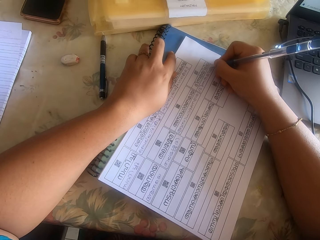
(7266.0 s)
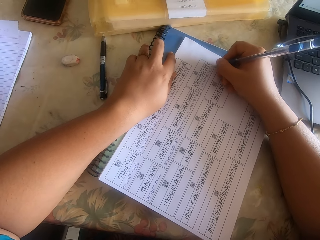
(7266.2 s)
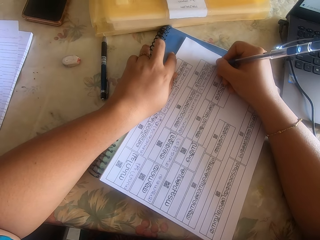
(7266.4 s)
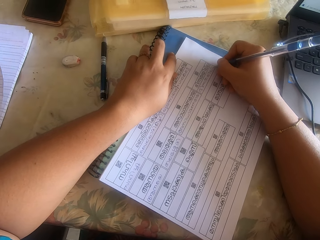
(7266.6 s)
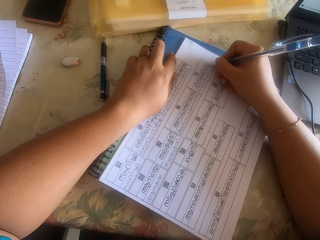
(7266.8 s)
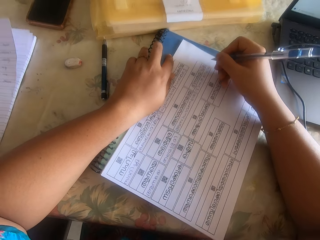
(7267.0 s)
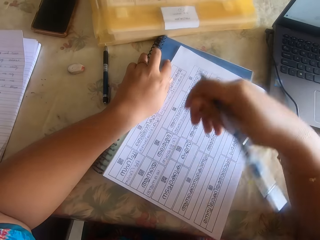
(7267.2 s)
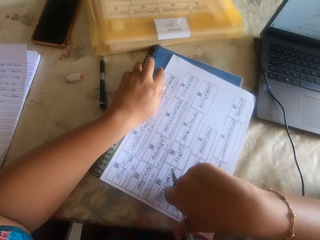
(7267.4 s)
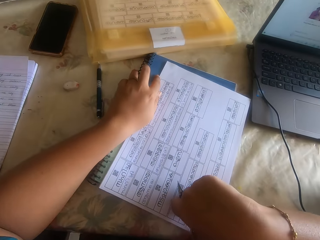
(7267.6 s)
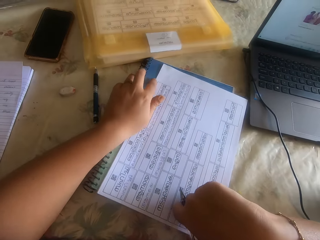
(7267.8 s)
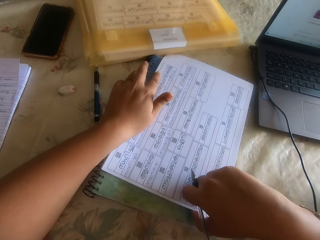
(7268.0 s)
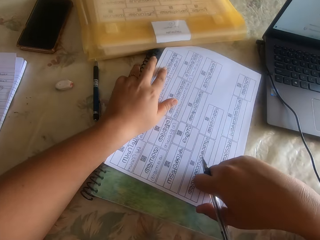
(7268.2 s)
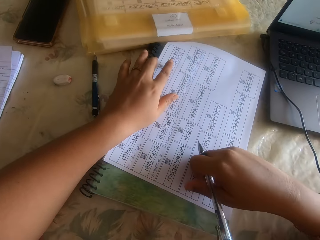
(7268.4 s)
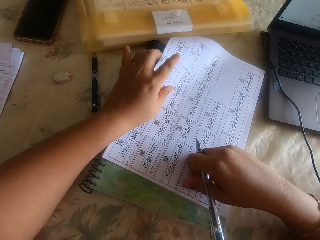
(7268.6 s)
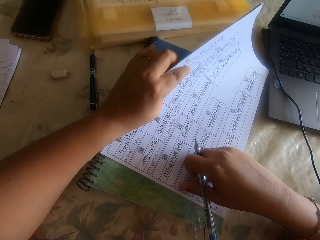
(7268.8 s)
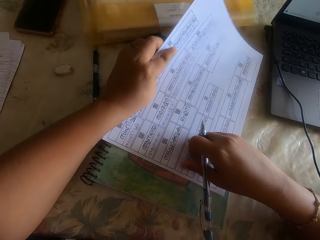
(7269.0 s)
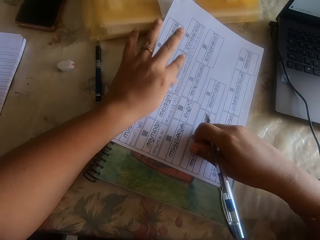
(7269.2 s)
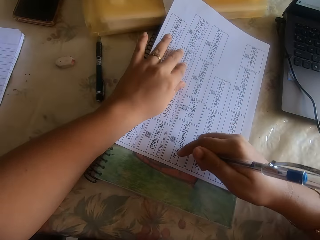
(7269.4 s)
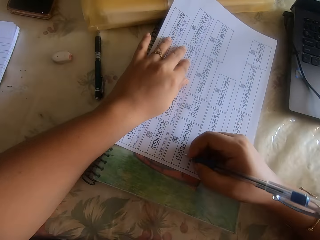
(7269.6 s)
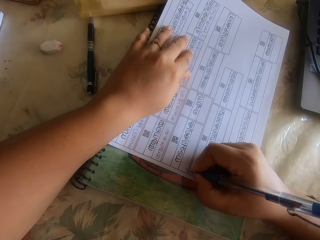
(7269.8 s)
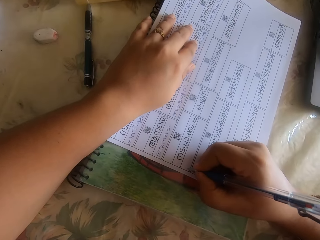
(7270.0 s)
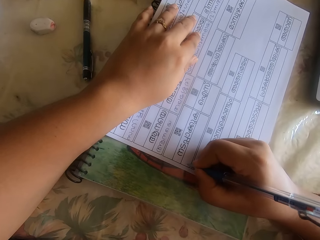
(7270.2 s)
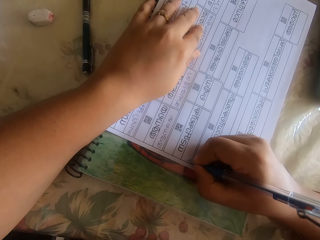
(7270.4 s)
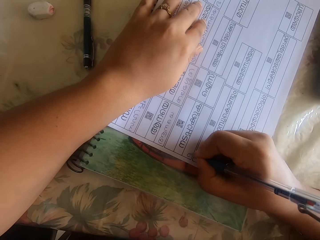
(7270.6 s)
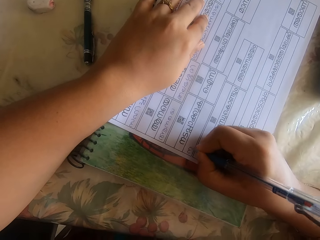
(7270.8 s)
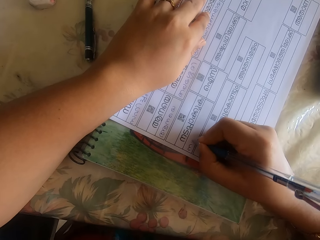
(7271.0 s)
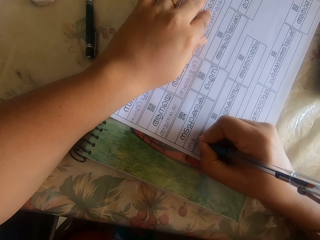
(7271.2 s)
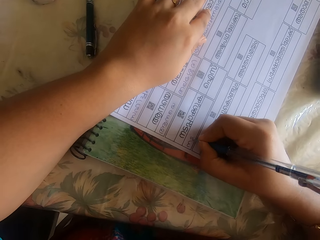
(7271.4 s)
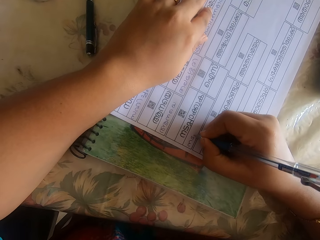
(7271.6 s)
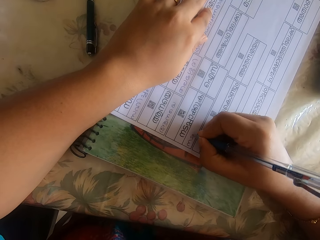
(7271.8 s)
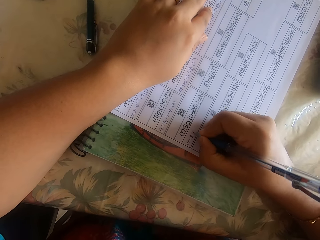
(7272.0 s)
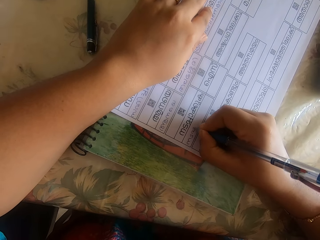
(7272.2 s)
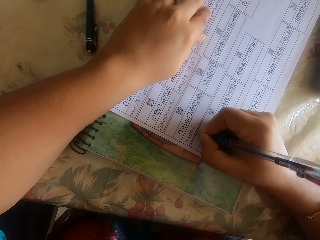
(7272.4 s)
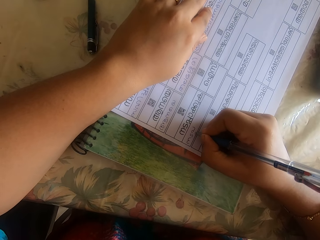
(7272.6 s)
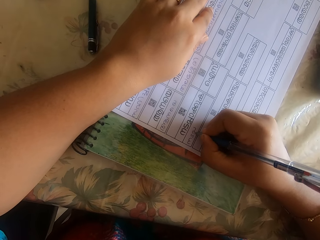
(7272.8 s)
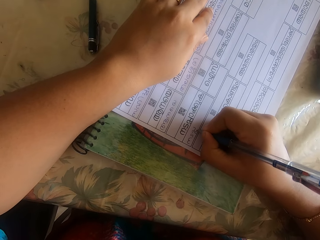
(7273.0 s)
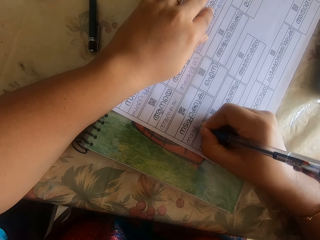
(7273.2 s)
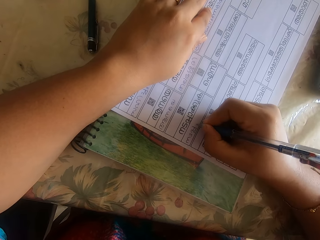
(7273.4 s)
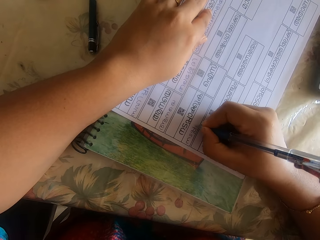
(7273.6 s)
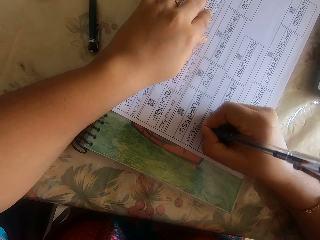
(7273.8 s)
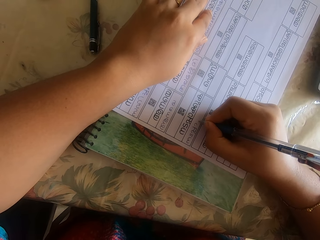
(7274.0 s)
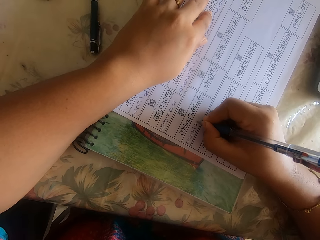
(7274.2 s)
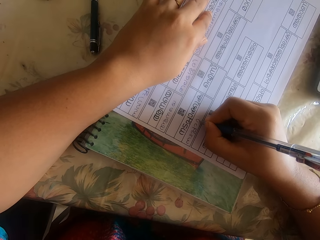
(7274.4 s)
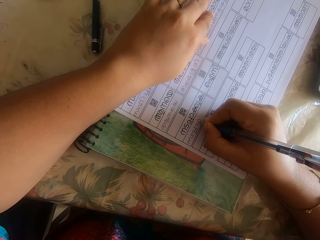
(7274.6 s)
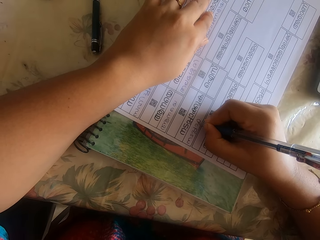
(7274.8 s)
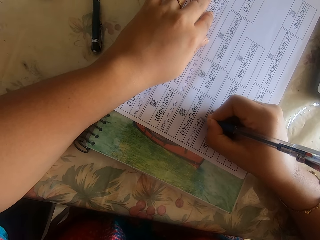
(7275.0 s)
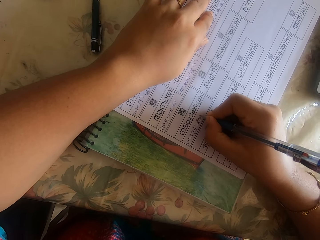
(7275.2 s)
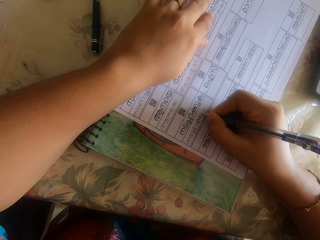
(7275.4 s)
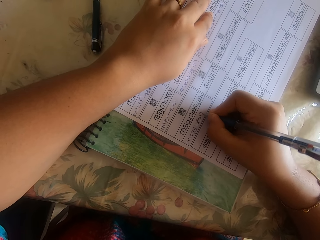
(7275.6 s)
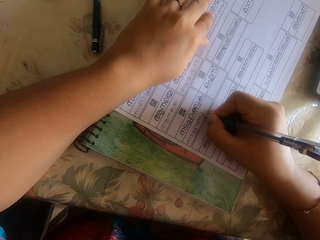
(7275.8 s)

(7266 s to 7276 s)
The camera wearer adjusts the paper pile with both hands. She writes on the paper on the paper pile with a pen in her right hand.

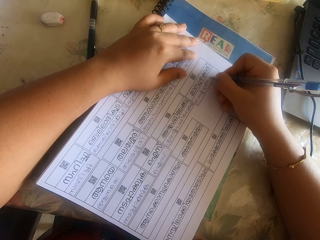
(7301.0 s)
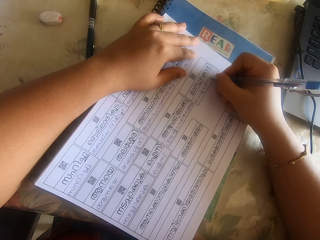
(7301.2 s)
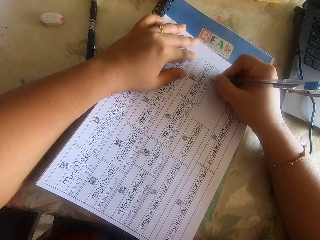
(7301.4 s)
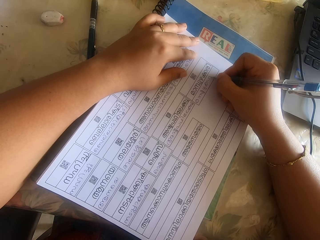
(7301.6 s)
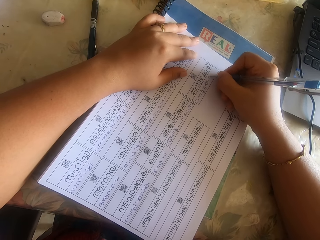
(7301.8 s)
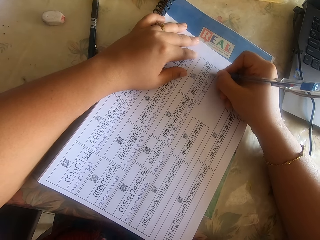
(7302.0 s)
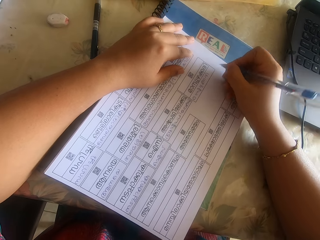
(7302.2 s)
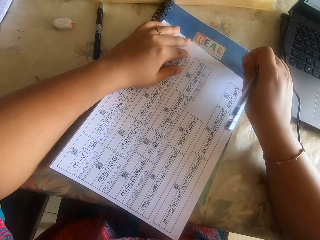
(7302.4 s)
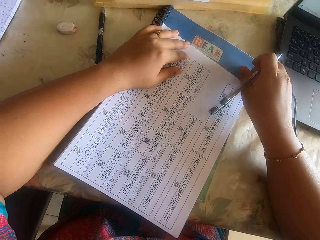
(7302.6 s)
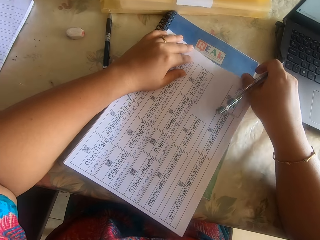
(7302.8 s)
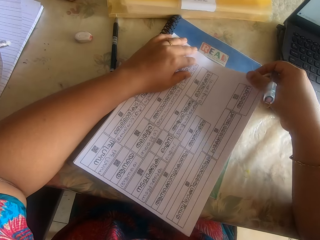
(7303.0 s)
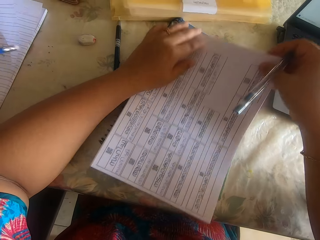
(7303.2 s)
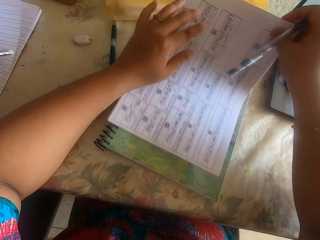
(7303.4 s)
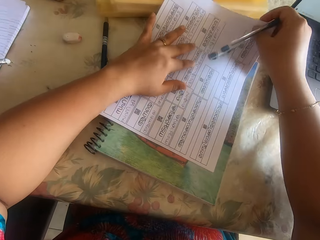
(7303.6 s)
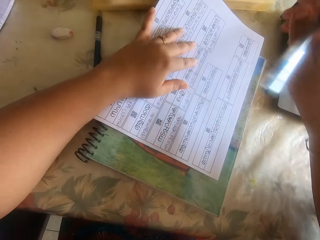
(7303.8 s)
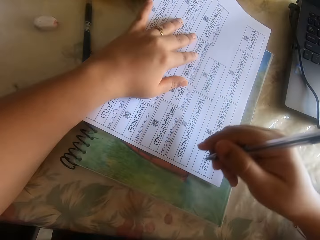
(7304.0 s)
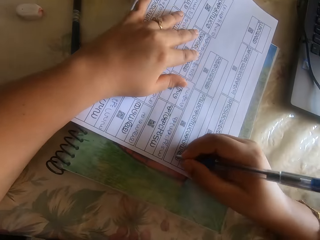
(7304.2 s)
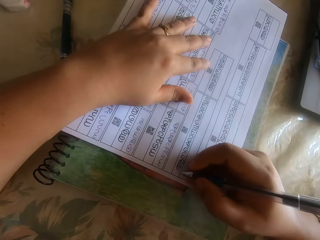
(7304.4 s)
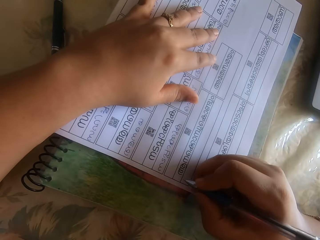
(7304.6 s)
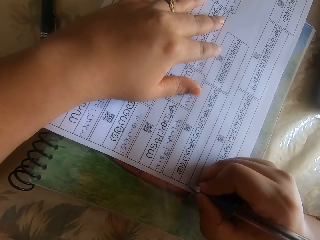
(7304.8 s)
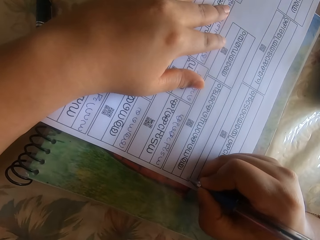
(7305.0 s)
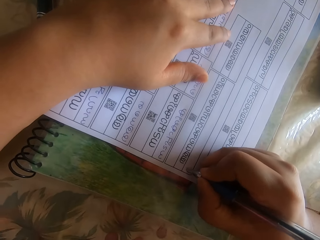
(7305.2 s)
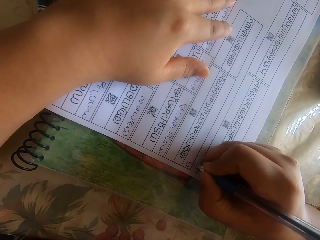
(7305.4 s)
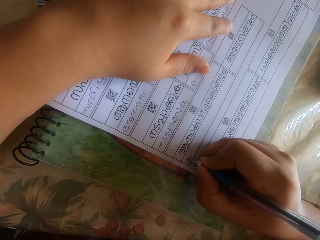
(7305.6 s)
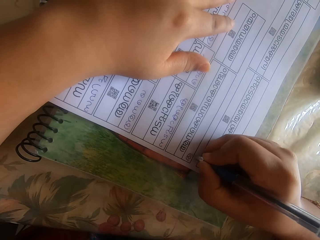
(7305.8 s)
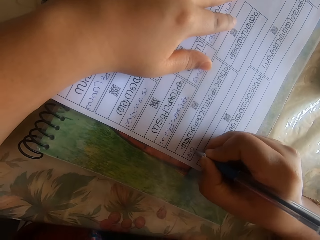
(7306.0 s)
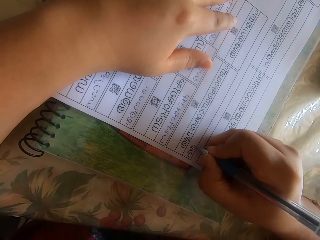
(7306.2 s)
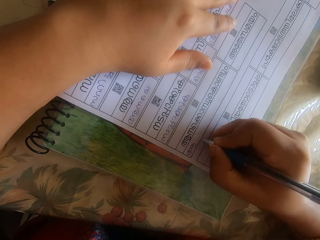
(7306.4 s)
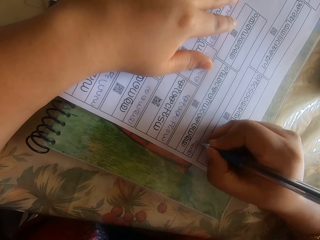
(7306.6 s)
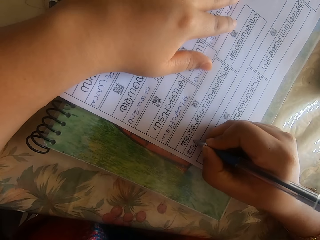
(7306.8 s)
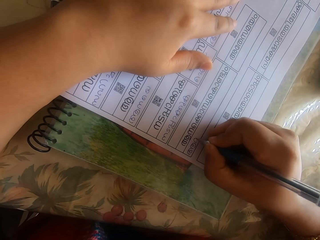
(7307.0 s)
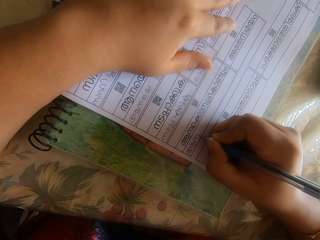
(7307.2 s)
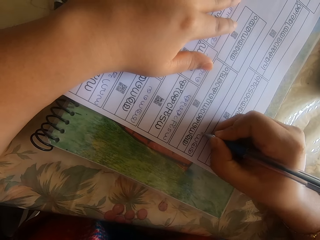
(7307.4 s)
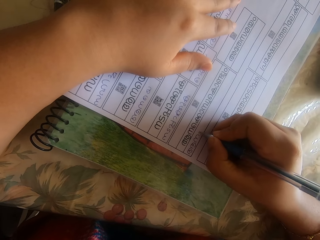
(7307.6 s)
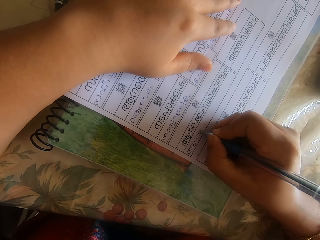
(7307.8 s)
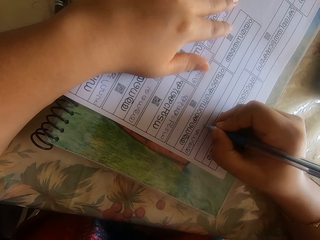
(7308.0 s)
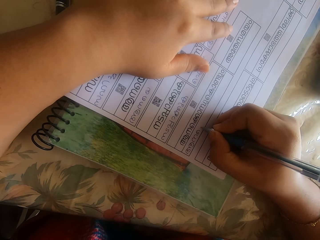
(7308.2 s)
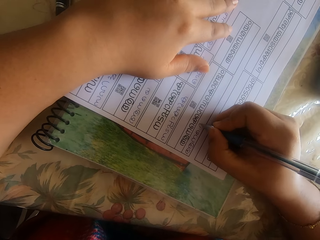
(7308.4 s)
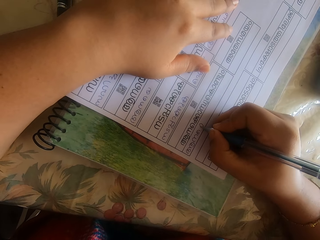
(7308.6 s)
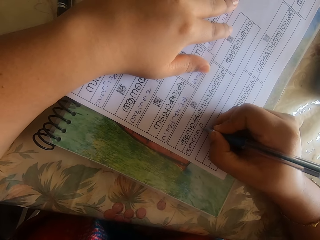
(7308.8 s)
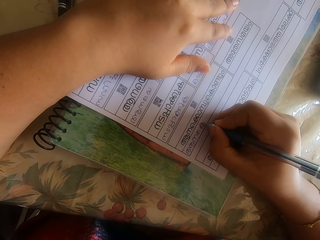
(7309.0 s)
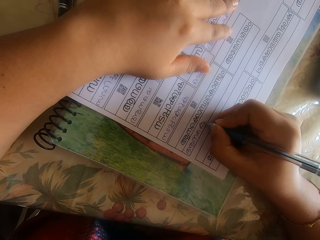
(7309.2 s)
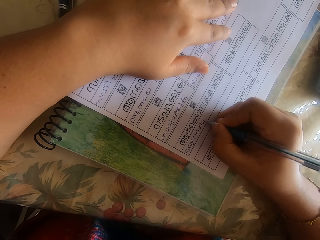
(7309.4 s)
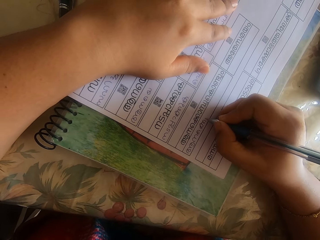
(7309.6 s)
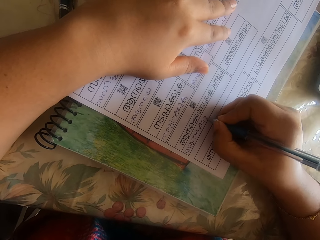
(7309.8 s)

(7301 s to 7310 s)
The camera wearer adjusts the paper pile with her right hand. She writes on a paper on the paper pile with a pen in her right hand.

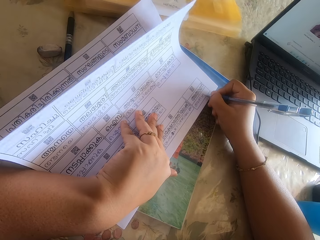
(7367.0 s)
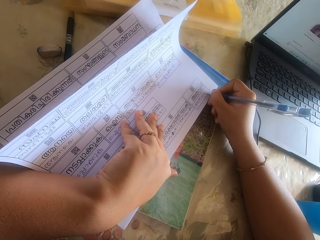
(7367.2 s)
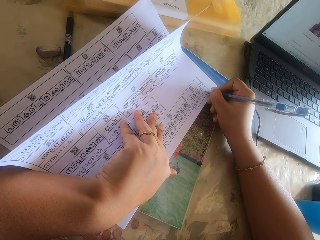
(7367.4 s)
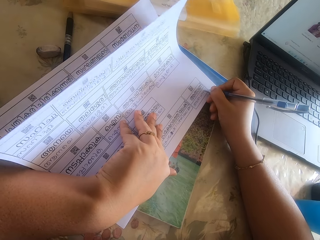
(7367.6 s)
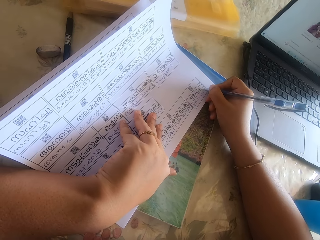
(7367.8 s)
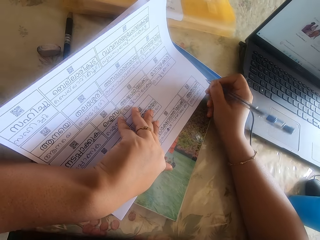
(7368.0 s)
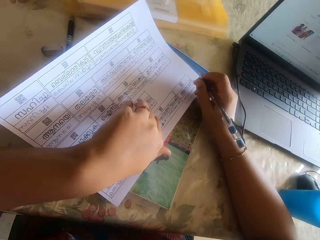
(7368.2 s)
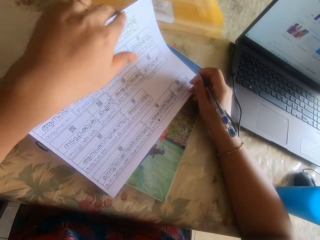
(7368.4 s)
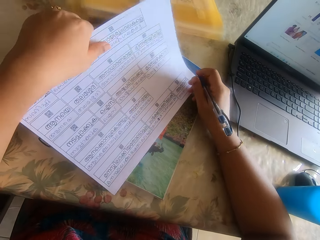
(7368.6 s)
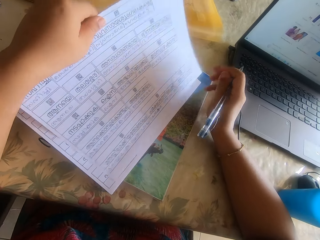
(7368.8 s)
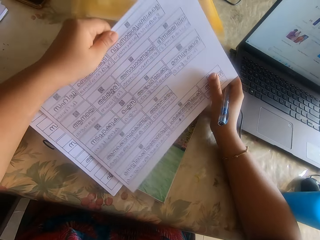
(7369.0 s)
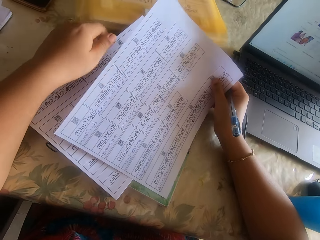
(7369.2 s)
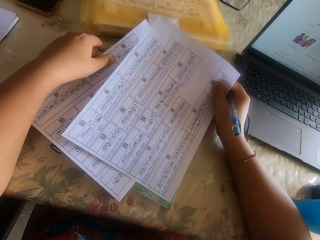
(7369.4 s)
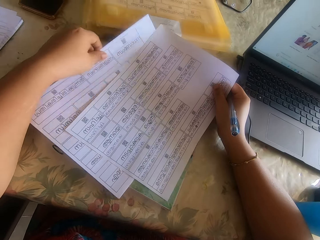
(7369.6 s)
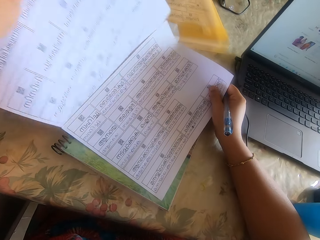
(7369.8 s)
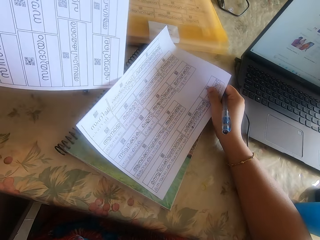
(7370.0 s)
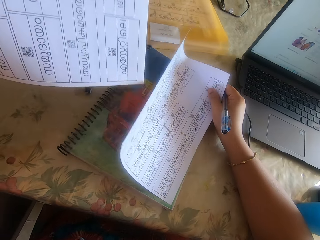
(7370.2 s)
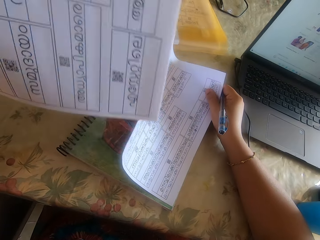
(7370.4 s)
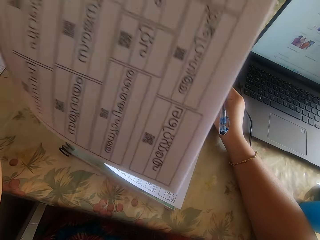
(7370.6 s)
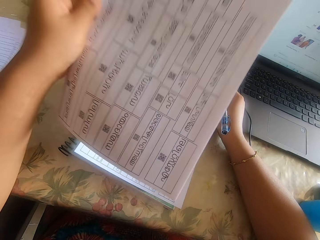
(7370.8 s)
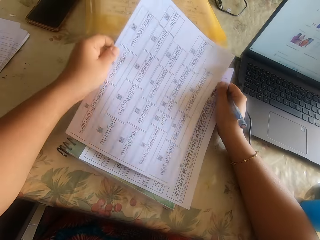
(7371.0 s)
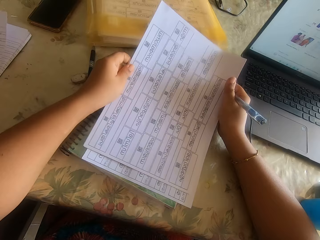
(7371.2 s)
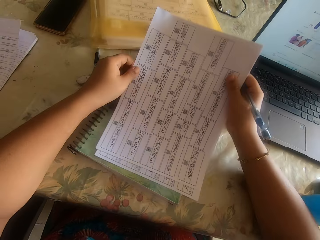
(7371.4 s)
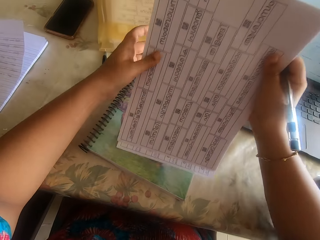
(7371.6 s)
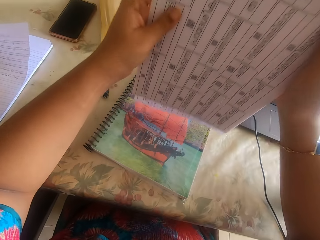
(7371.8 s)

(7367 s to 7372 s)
The camera wearer picks up the paper with her left hand. She places the paper from her left hand to her right hand. She picks up the paper pile with her left hand. She exchanges the papers. She places the paper pile on the paper with her left hand. She picks up the paper pile with both hands.
